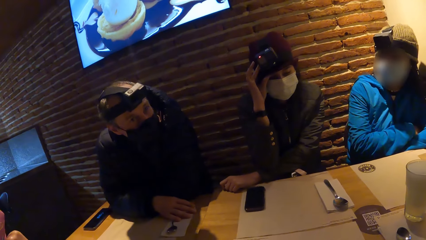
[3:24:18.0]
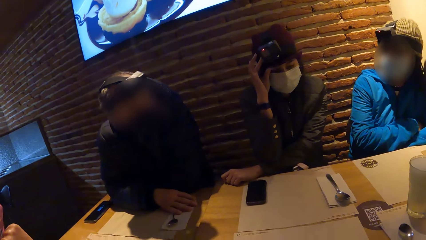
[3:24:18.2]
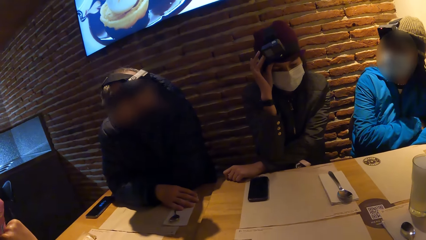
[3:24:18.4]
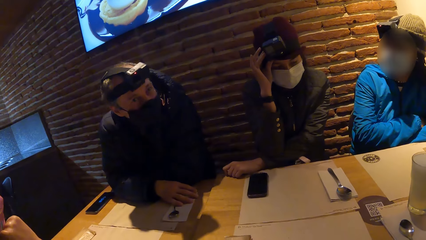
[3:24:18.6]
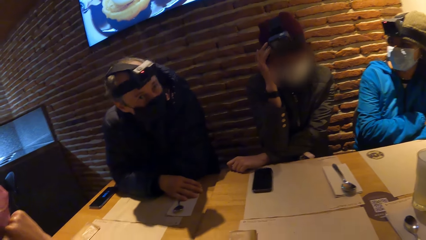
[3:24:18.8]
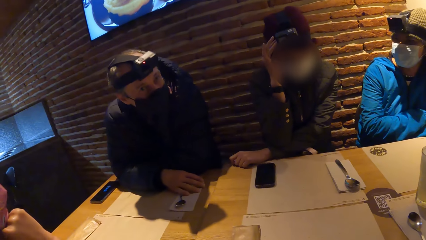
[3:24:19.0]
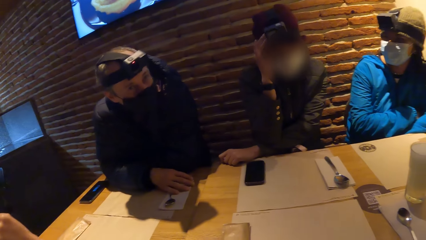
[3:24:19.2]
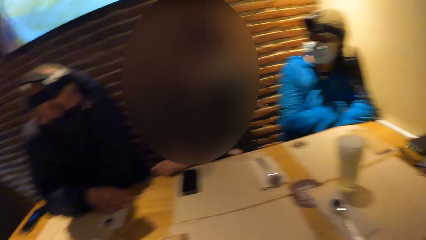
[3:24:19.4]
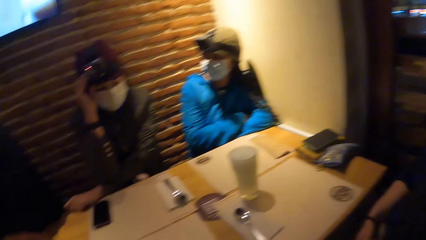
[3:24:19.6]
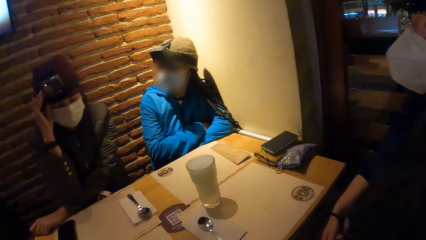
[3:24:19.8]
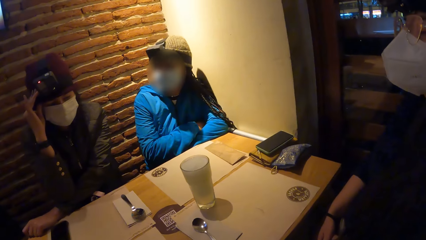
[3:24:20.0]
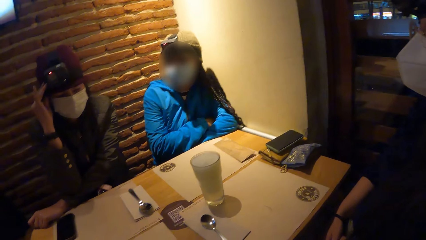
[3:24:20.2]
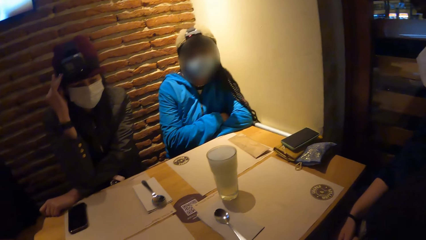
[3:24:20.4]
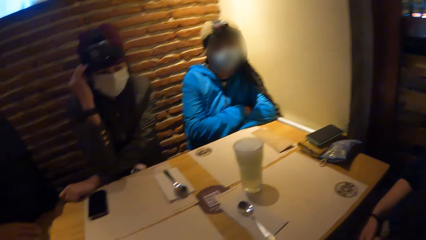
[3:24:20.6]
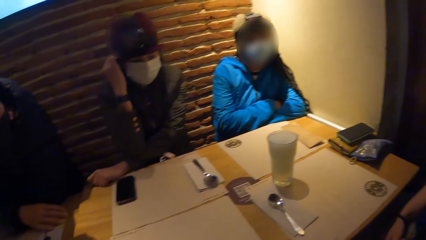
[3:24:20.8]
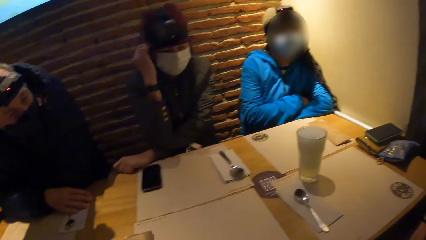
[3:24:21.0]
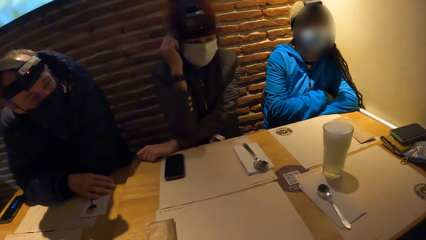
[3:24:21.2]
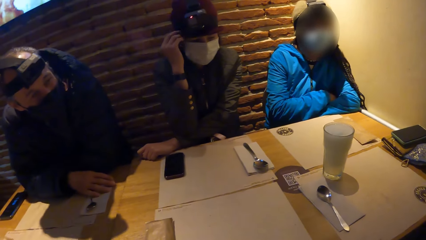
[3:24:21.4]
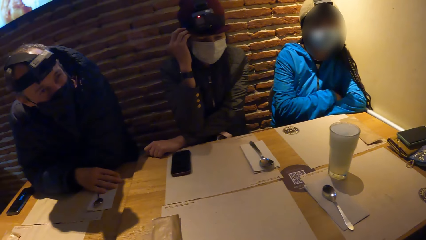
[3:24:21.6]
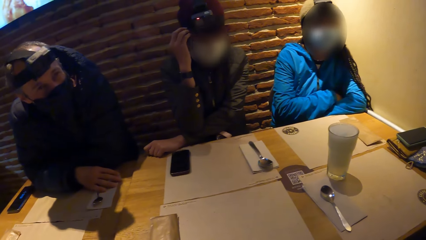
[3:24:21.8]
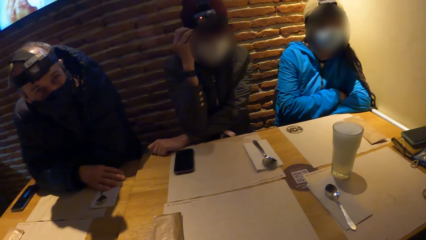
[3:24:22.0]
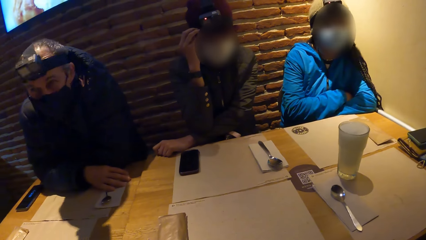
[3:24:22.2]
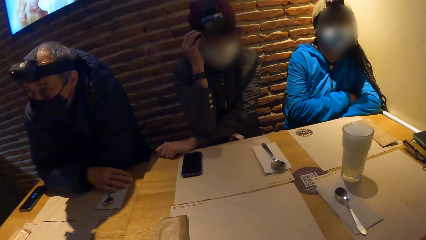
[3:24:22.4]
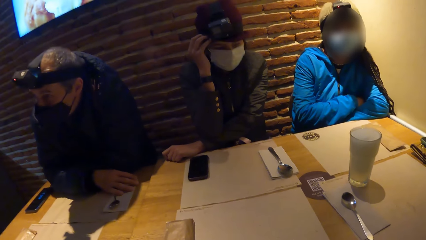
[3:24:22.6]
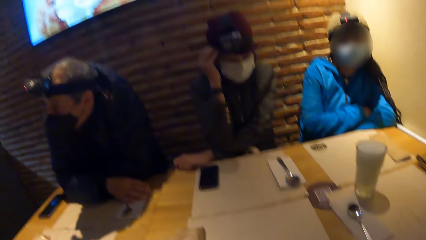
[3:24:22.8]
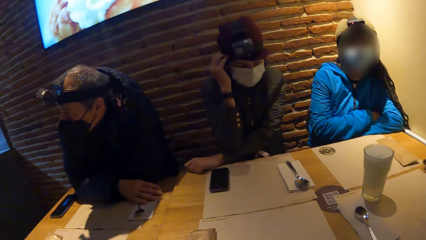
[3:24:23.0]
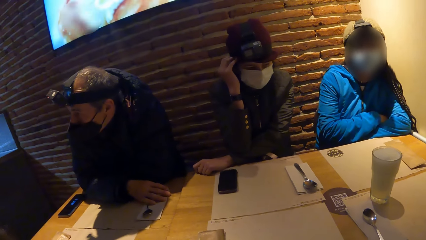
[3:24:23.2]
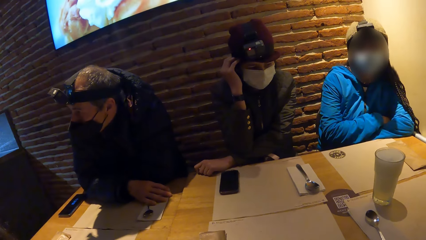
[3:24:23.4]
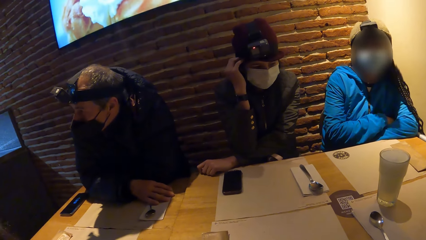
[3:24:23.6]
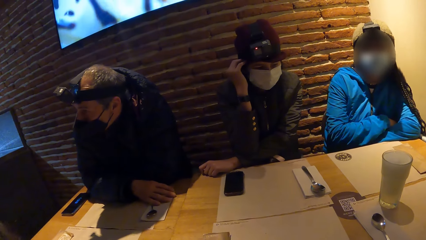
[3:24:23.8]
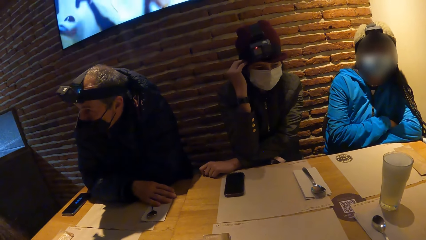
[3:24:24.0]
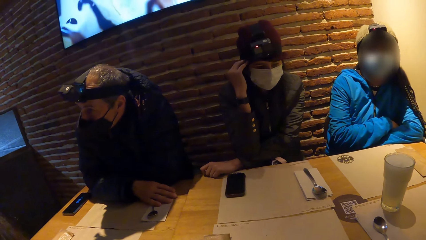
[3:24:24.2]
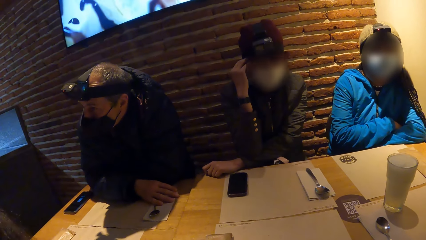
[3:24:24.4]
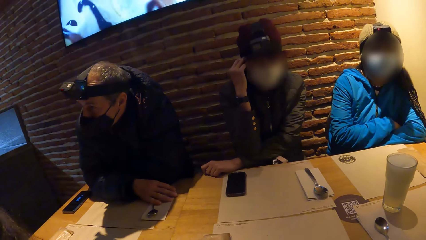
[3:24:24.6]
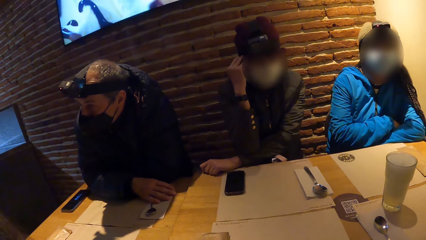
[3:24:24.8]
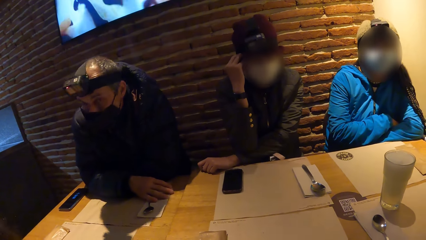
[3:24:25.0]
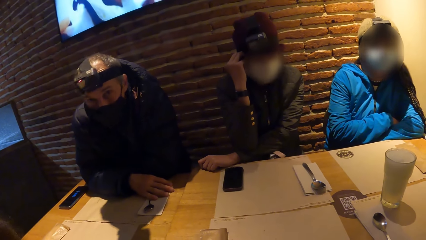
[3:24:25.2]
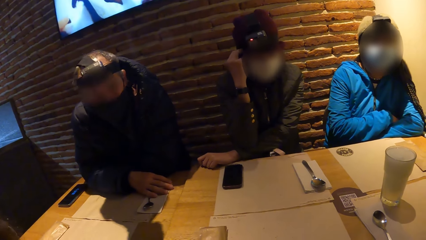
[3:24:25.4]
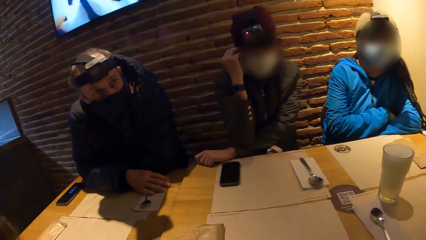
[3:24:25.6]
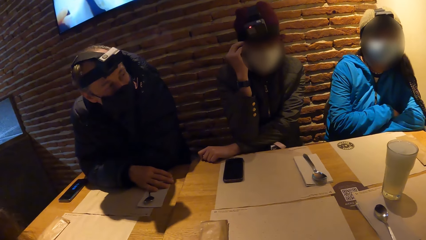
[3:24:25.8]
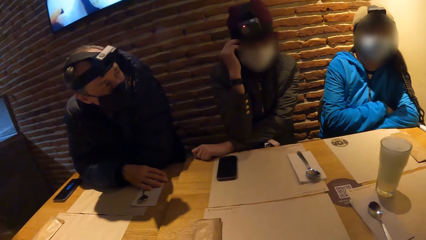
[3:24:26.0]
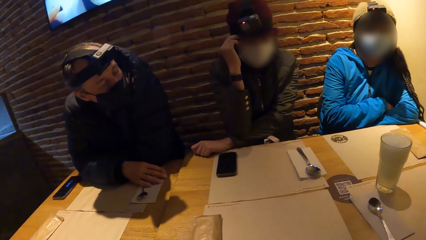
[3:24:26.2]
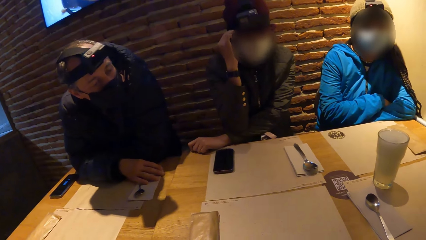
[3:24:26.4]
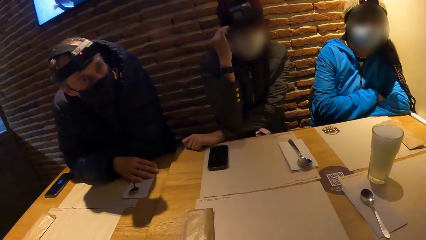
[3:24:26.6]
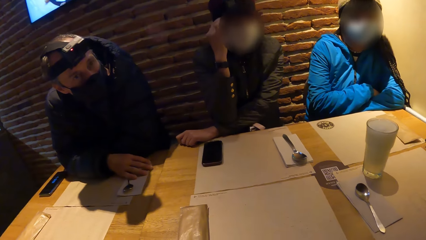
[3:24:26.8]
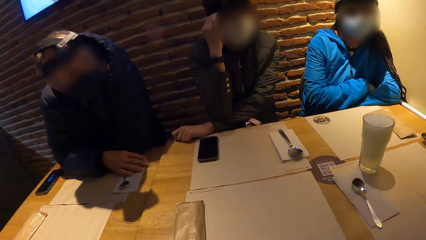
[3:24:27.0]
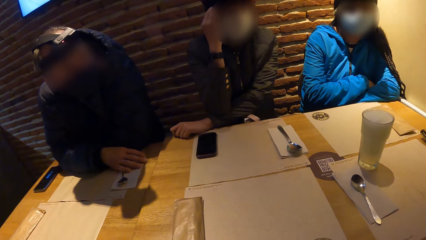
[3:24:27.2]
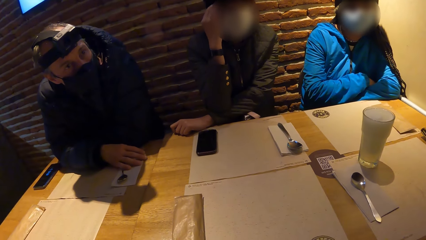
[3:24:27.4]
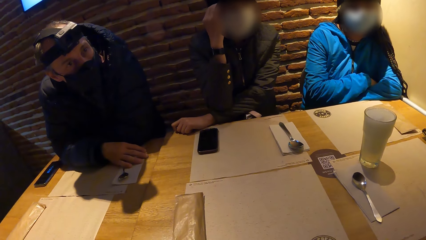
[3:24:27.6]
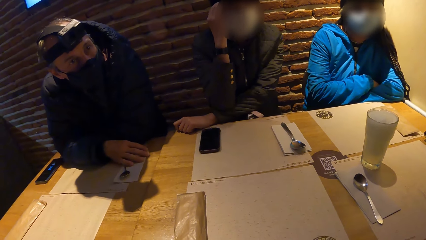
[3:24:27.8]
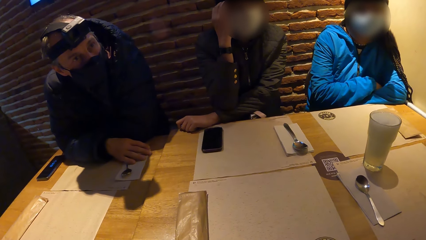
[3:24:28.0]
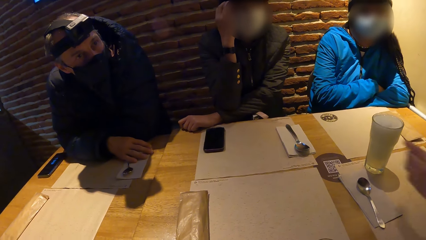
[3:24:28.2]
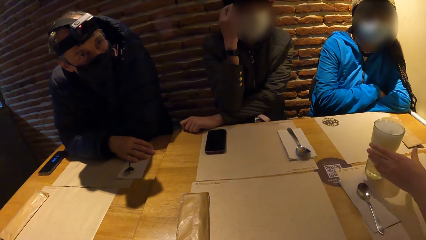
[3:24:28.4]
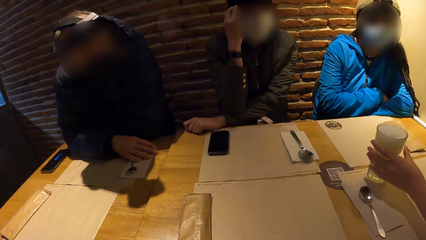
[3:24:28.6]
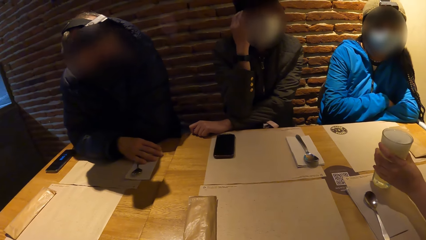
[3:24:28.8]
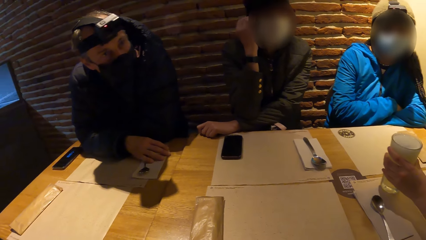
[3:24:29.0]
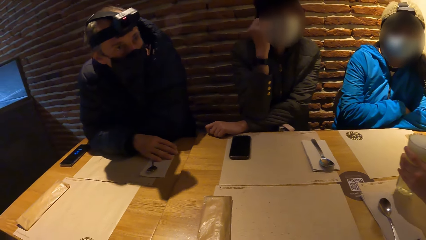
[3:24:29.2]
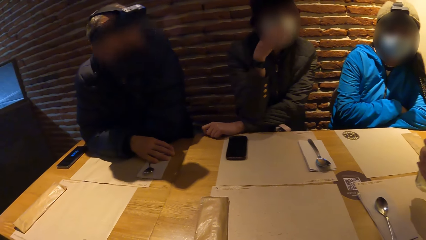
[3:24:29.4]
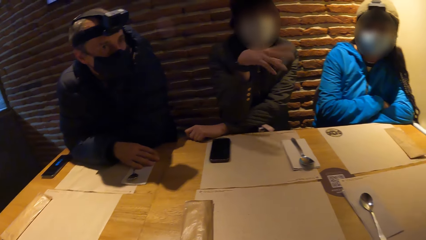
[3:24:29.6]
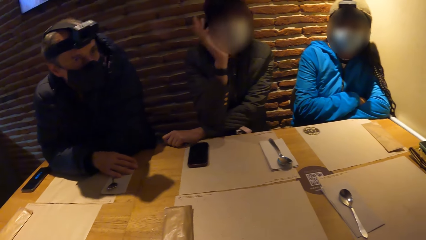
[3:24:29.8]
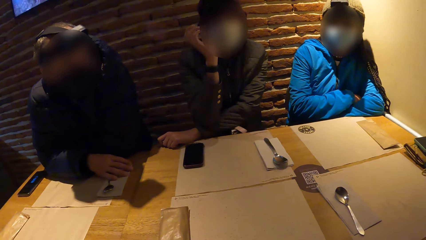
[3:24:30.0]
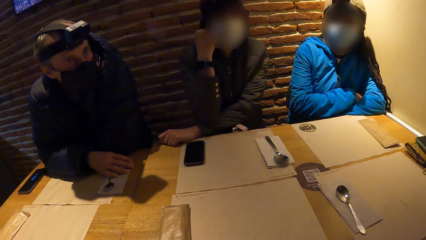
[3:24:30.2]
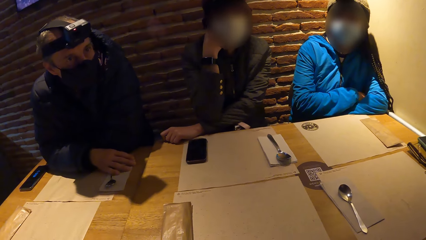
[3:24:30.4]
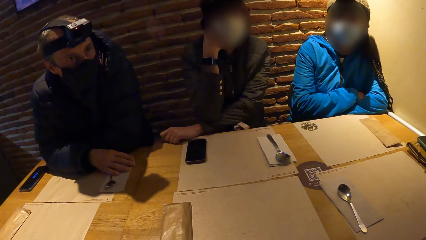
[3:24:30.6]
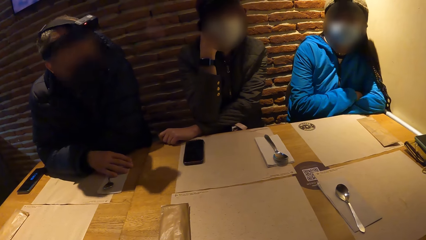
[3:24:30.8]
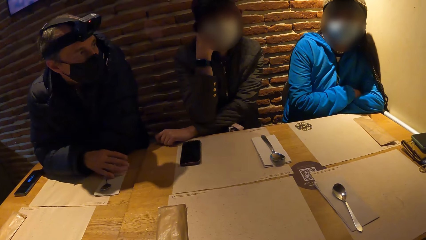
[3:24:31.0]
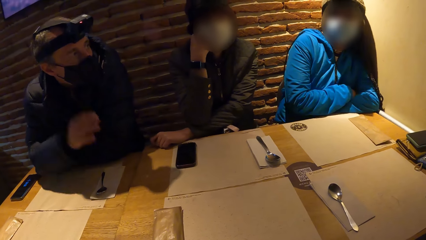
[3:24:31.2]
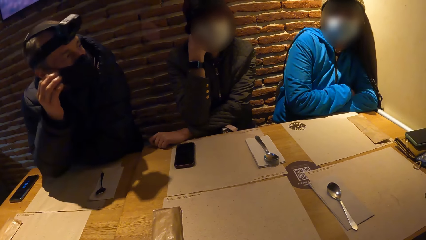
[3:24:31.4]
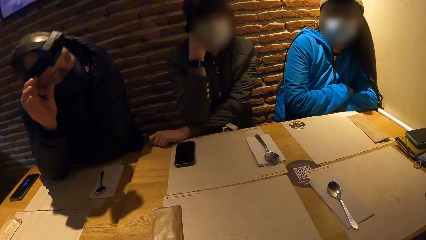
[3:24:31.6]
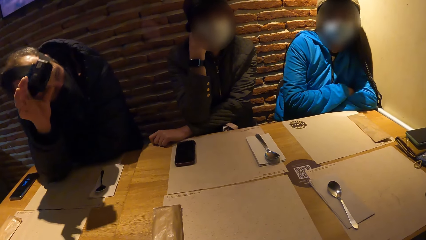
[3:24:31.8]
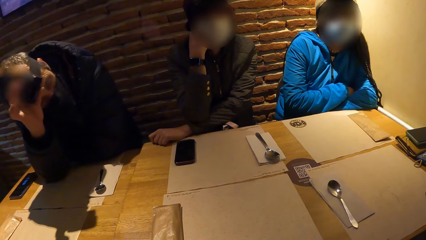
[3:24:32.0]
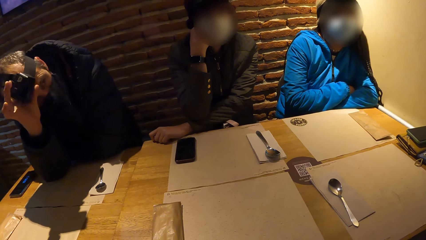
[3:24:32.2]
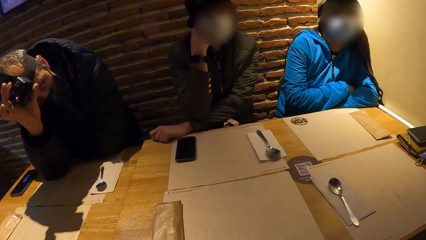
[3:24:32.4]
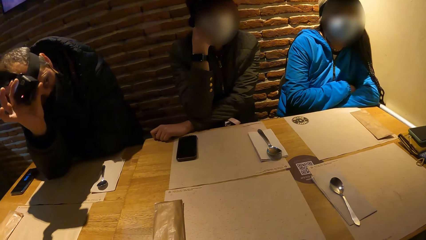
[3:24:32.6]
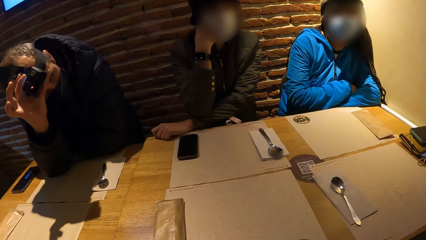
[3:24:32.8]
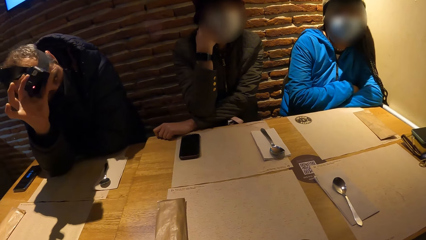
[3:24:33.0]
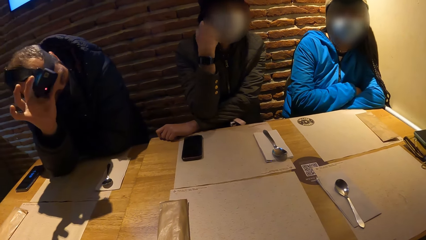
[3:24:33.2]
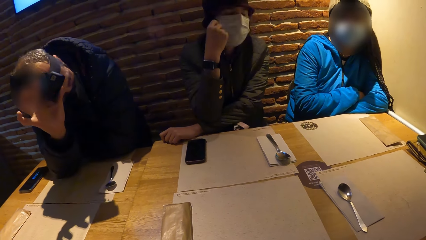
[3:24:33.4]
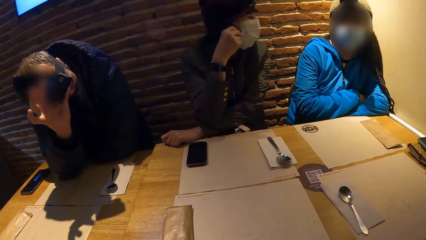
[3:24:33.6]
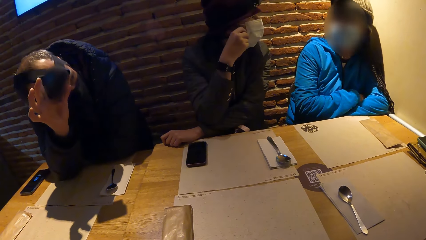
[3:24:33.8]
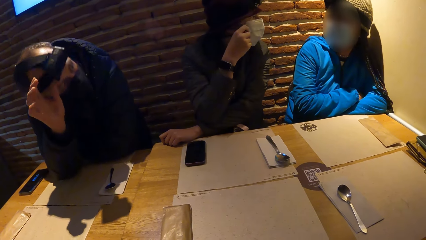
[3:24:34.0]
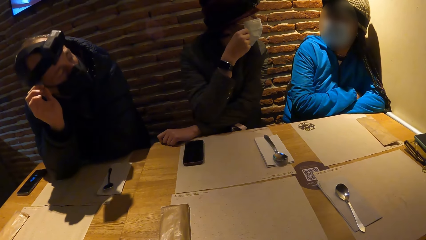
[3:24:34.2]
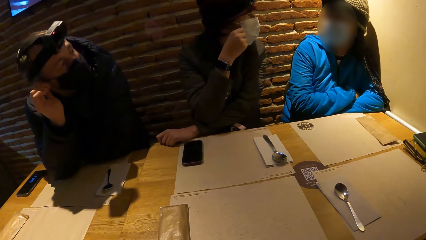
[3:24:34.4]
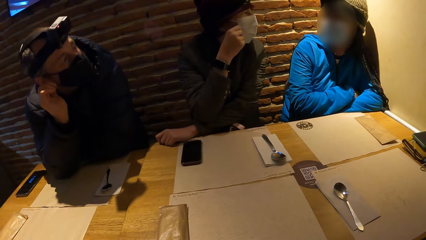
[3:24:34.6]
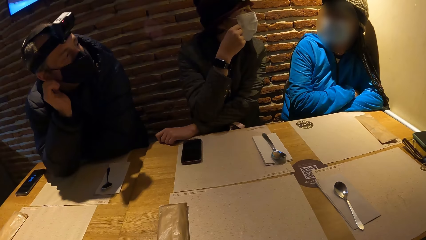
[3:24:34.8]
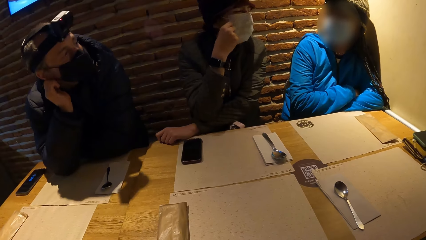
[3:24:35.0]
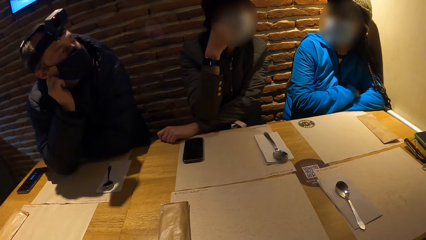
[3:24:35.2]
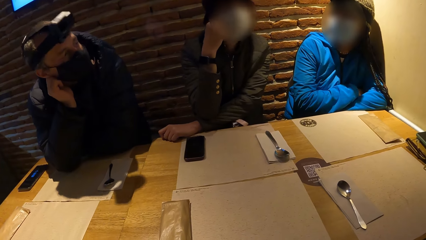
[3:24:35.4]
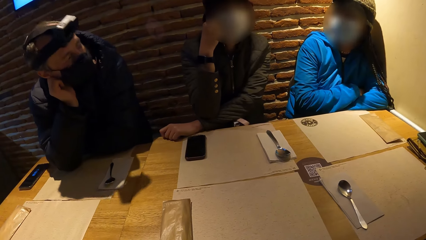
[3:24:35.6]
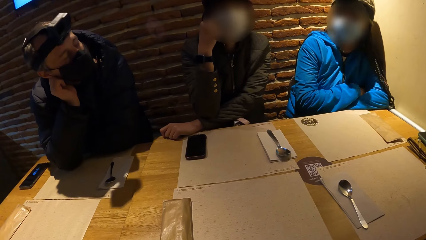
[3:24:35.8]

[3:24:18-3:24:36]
A man picks up a cup of beer from the table with his left hand. A lady engages with the camera wearer. Another man adjusts his camera with his right hand.
